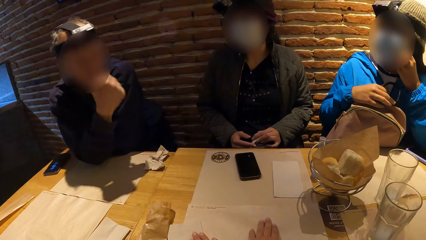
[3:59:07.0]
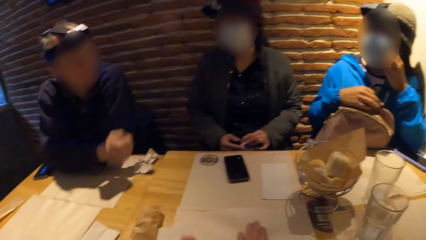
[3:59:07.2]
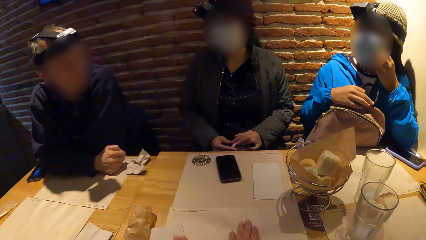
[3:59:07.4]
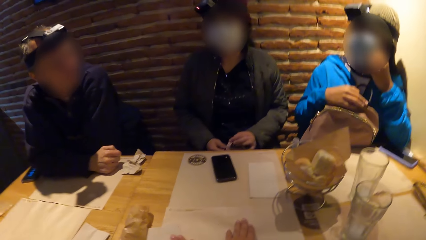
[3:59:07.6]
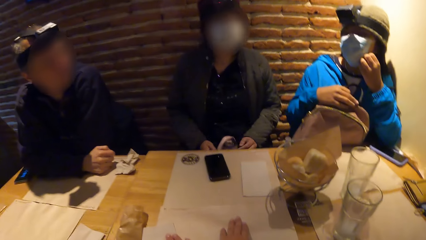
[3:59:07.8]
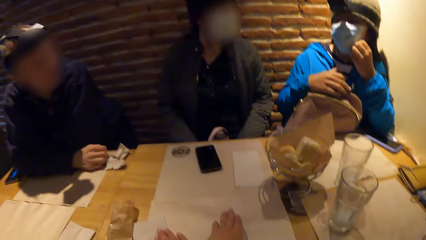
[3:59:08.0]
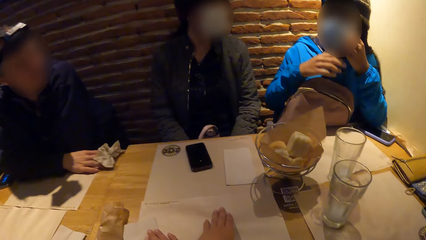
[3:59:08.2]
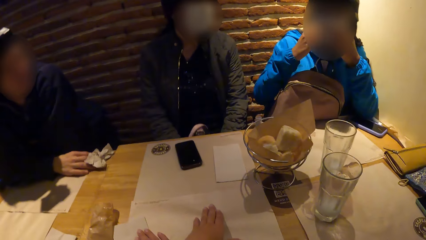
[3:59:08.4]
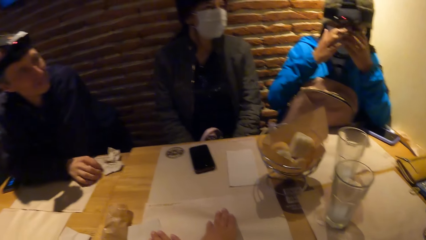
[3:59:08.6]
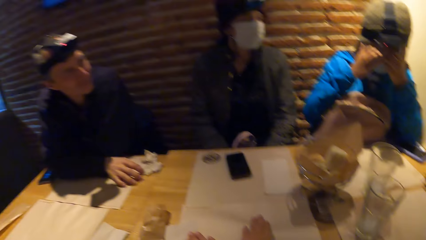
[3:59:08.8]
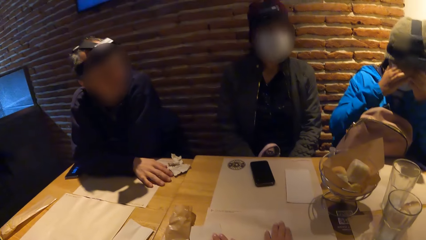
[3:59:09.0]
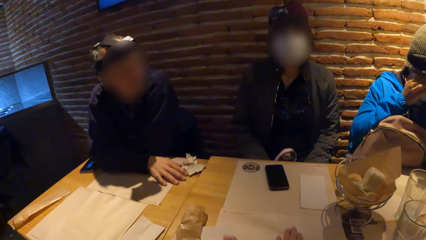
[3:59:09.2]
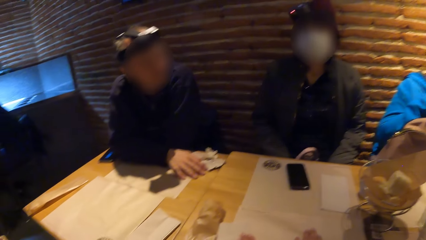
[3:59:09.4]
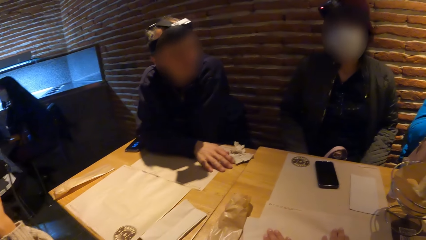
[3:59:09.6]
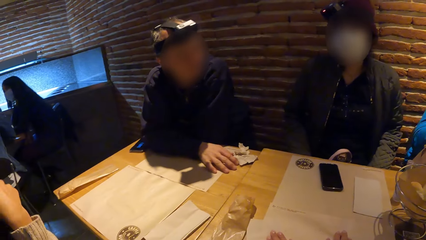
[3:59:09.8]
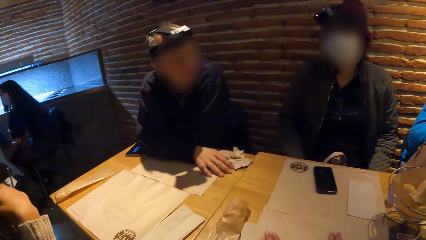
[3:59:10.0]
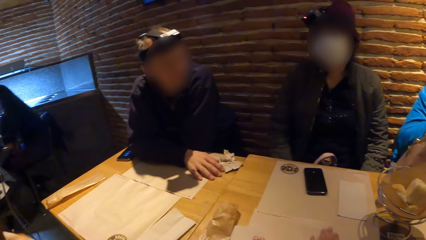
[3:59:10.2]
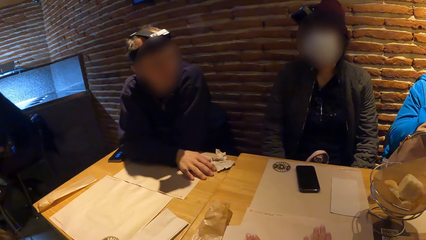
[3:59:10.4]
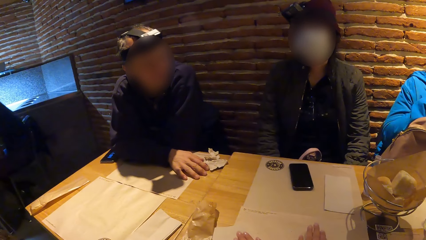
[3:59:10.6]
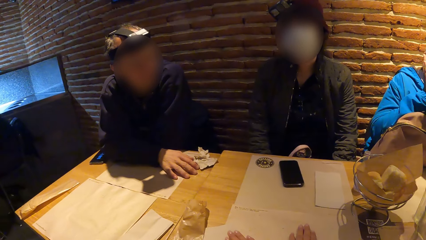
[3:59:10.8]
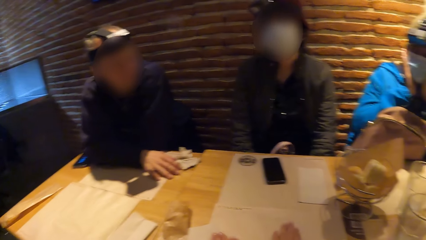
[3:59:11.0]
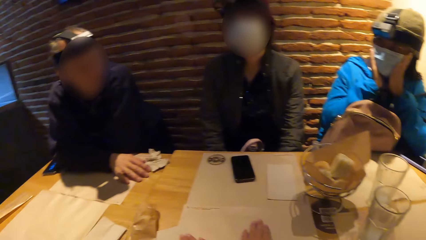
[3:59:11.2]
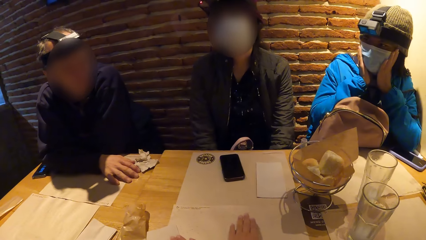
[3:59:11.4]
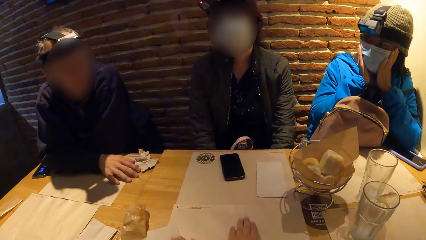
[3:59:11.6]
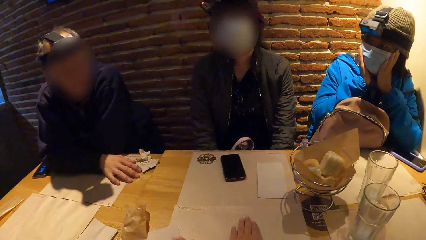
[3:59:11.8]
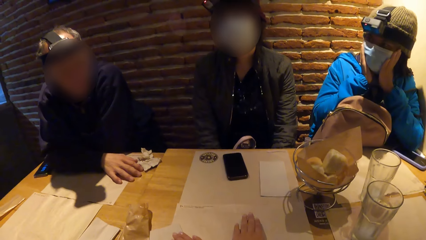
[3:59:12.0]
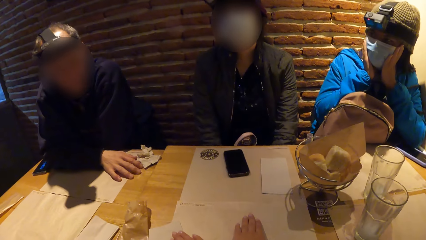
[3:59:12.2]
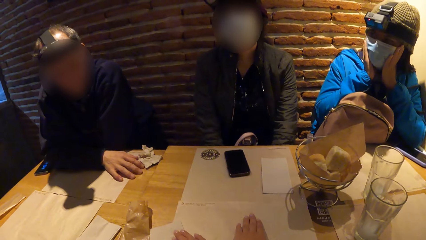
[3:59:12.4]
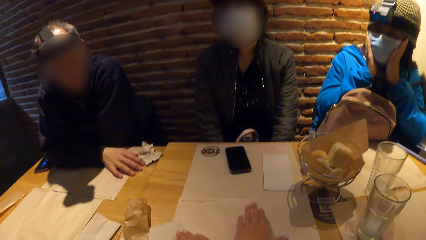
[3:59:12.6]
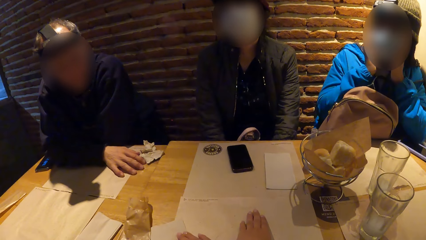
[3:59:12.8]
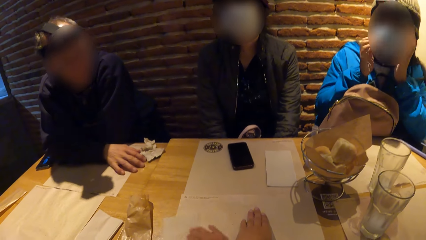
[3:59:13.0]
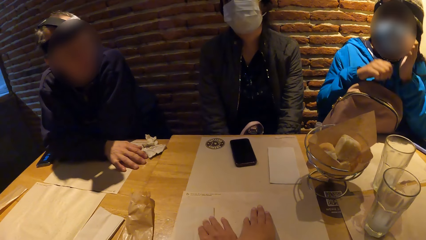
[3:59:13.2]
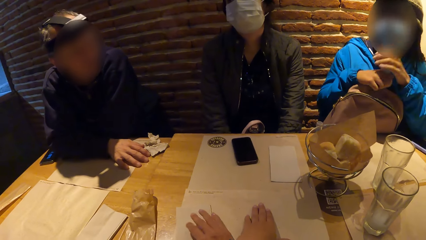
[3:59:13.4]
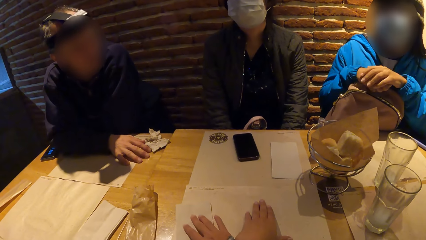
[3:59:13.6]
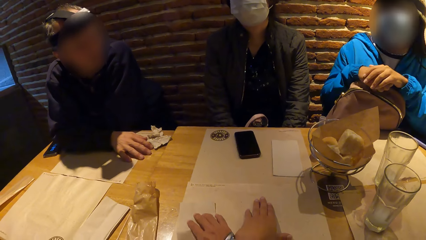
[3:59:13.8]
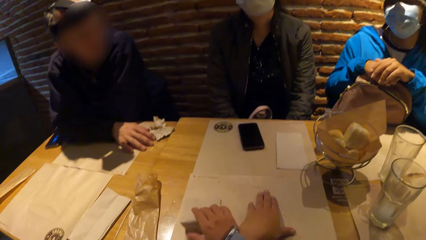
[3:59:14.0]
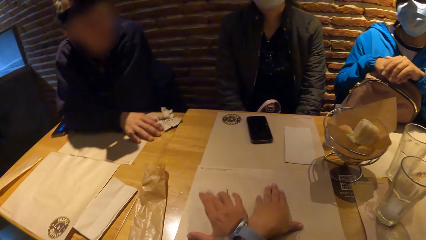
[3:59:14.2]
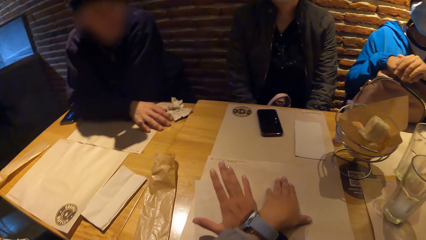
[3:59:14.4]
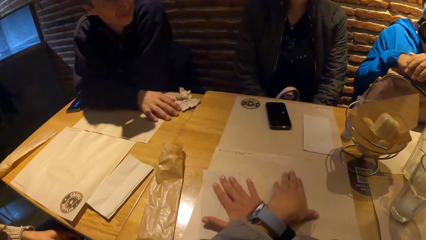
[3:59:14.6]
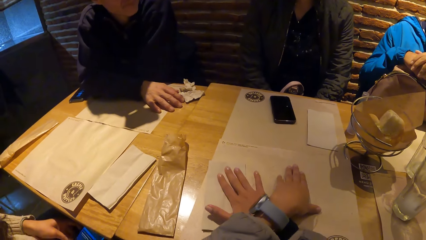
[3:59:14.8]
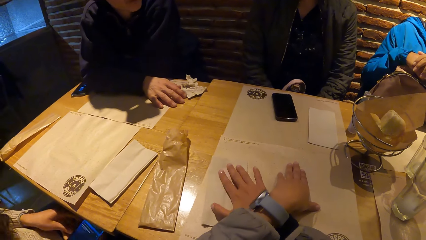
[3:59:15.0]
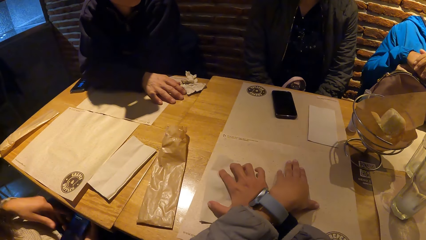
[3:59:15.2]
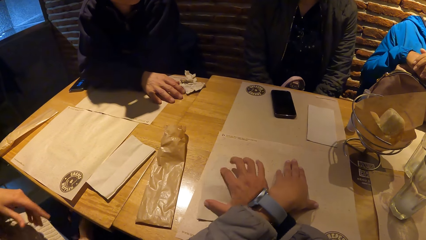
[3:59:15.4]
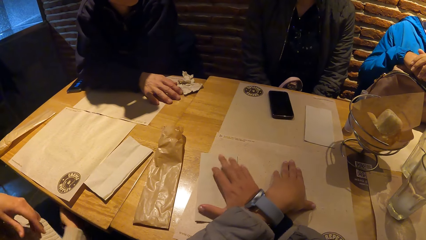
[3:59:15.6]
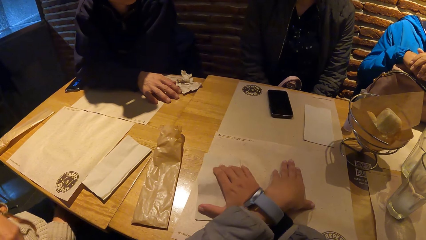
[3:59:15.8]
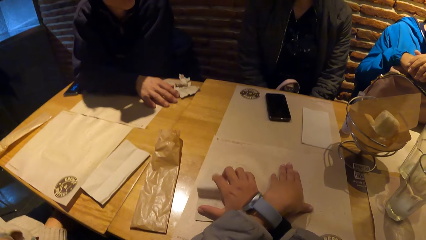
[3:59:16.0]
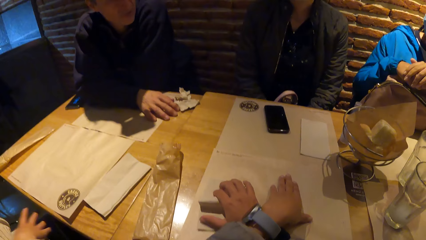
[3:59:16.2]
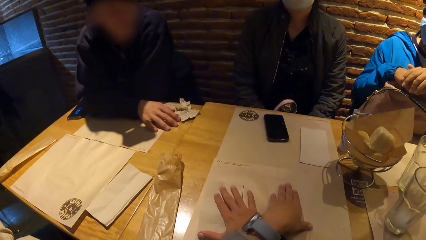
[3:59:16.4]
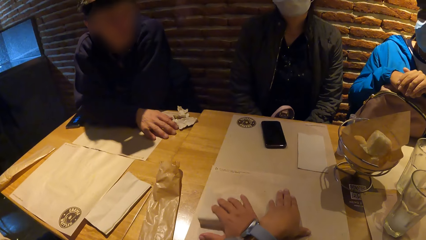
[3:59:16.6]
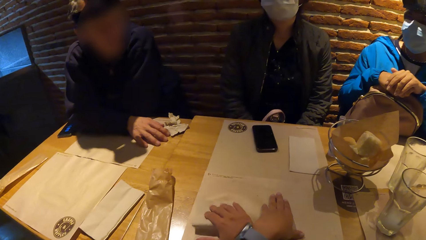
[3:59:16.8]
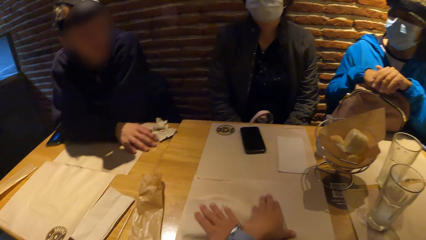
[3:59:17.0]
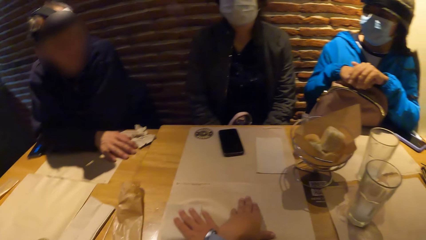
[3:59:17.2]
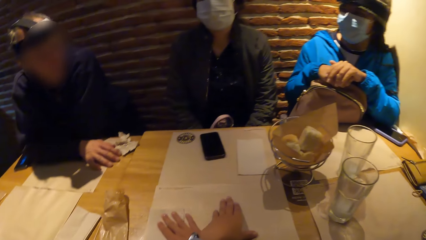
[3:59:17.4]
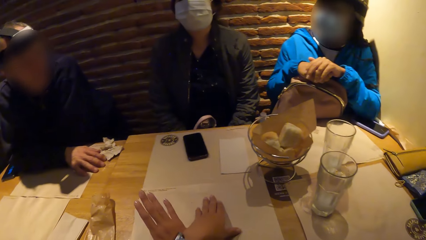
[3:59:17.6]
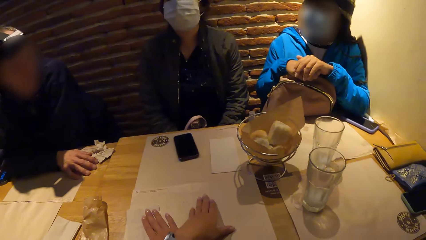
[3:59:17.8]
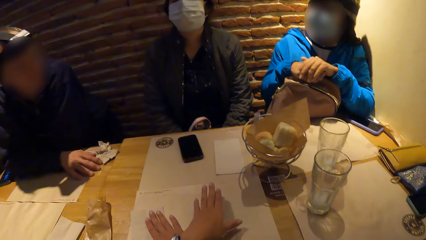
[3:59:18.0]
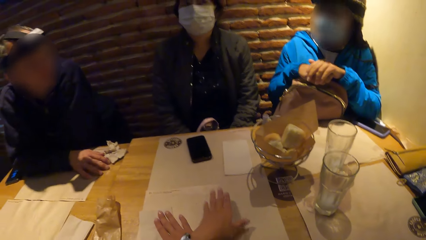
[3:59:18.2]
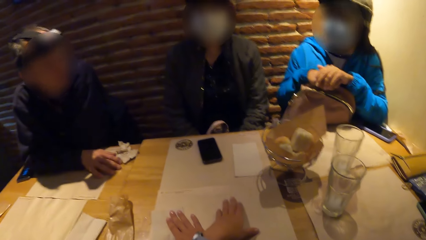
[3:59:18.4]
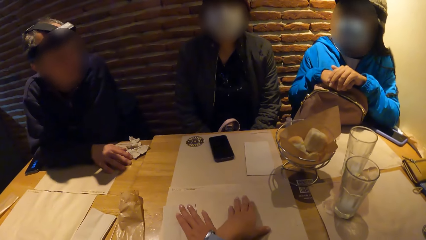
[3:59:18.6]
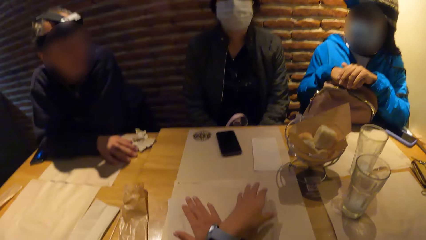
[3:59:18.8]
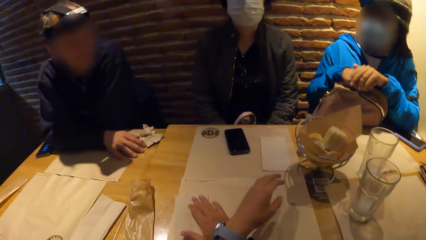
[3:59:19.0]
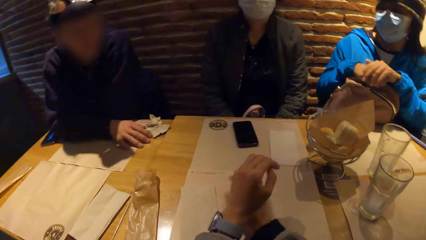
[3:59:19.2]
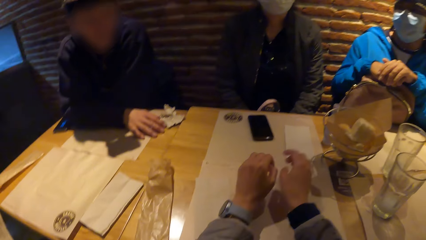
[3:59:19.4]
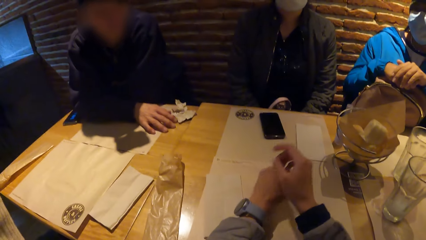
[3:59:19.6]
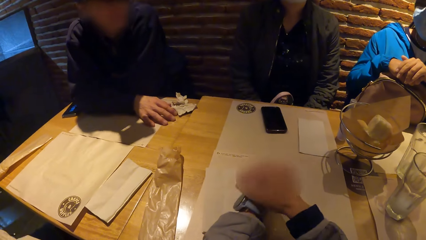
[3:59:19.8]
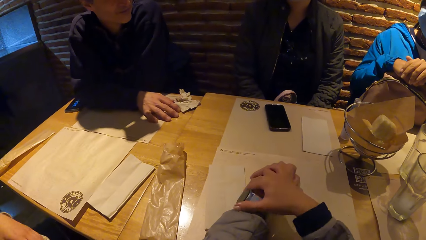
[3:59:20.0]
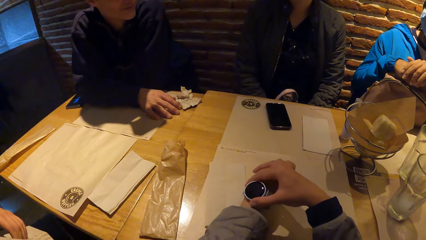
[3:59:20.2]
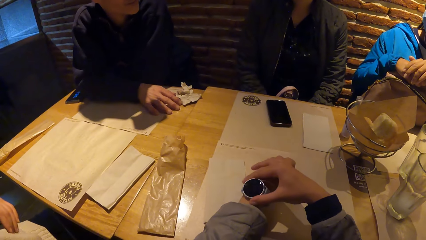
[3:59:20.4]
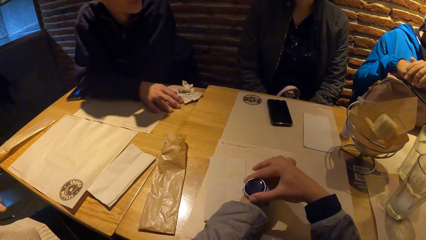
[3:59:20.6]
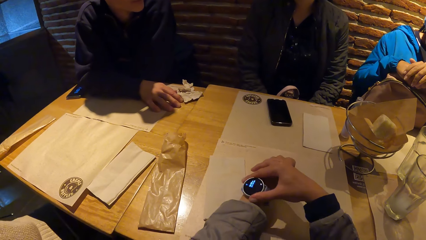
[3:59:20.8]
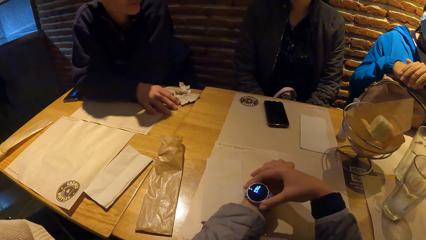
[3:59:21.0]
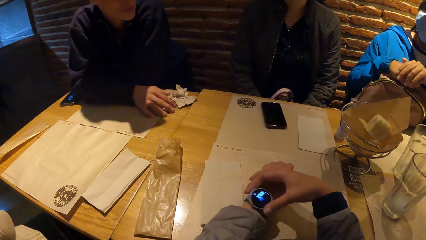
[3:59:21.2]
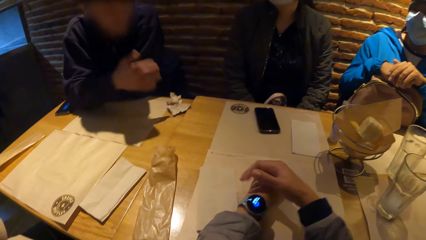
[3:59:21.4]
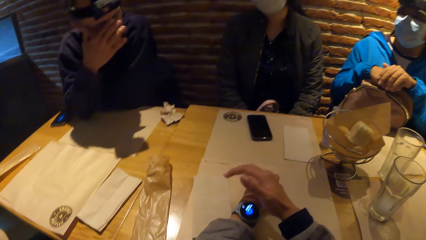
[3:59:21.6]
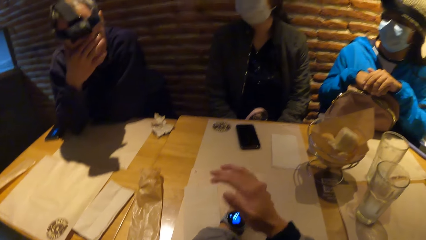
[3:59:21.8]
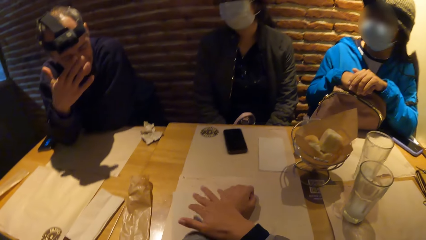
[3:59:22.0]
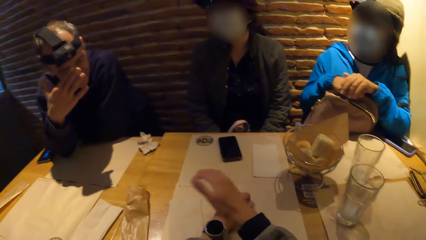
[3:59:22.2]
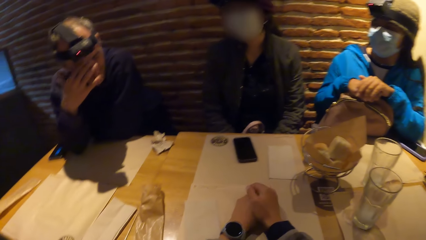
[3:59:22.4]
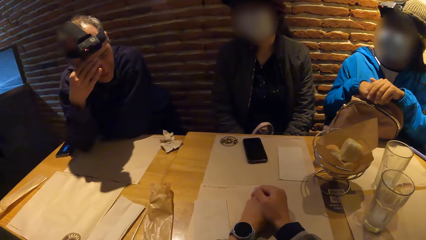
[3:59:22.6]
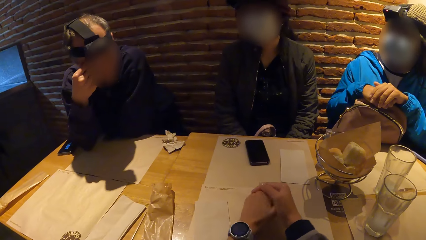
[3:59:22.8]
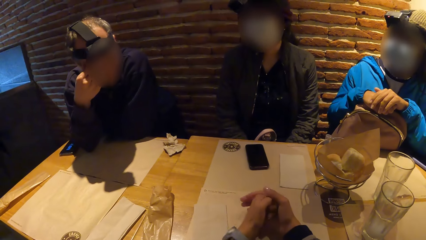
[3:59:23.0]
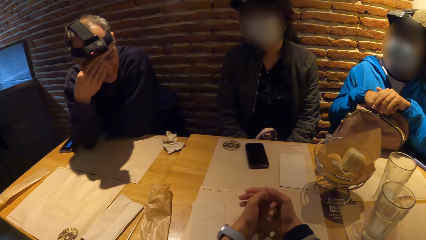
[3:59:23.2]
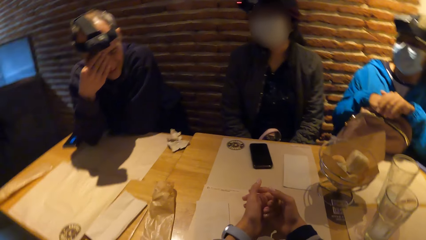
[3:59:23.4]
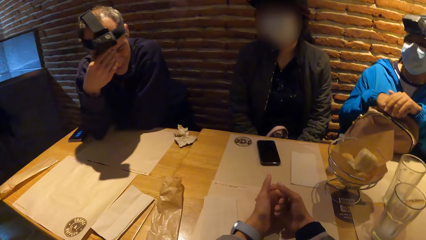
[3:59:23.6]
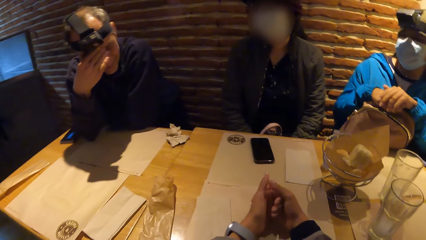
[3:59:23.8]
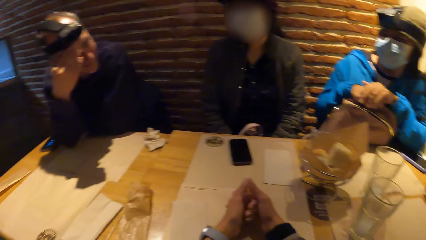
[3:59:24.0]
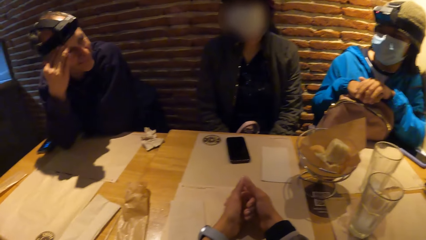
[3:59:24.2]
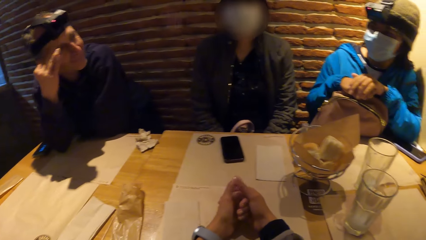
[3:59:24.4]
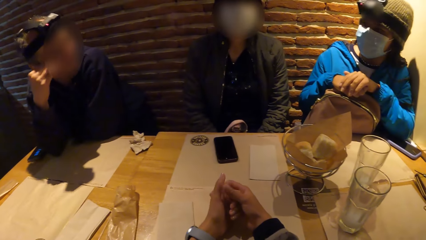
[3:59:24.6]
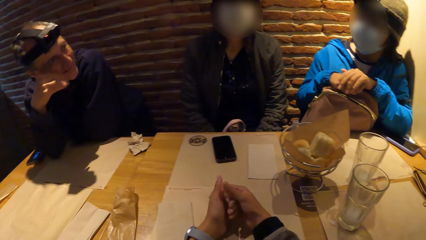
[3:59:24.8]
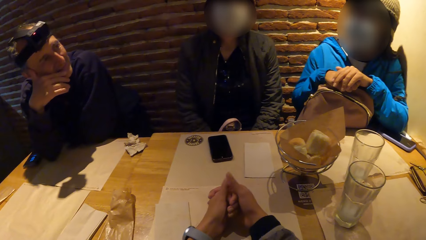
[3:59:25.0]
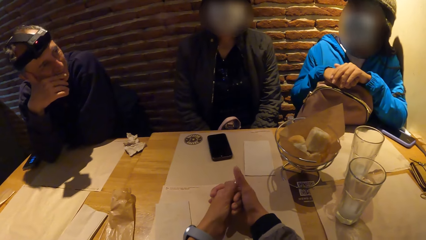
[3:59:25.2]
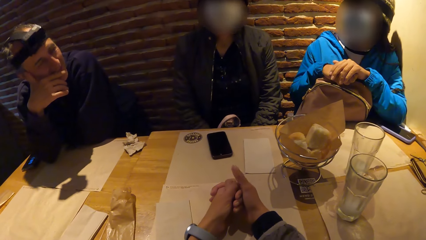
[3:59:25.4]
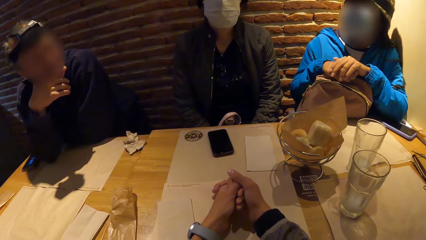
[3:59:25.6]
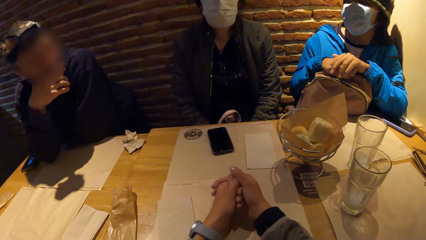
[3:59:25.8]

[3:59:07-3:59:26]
A woman touches her face with both hands. The camera wearer stares around the room. She taps on the table with both hands. She interacts with a watch on her left hand with her right hand. She stares at the watch on the hand. The man touches his face with his right hand. The camera wearer stares around the room.
